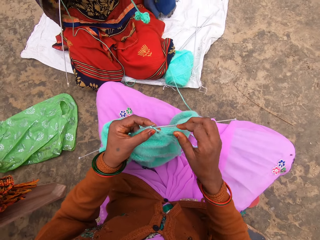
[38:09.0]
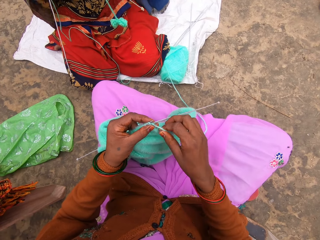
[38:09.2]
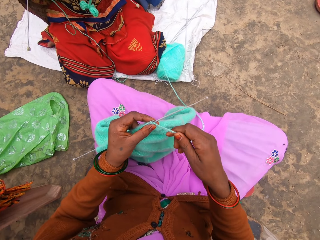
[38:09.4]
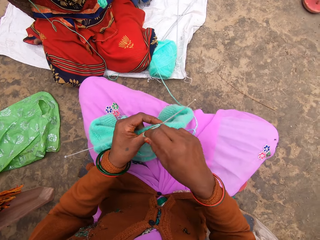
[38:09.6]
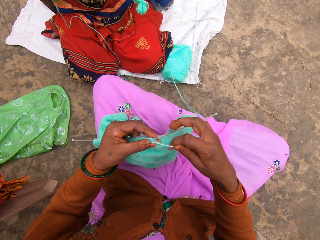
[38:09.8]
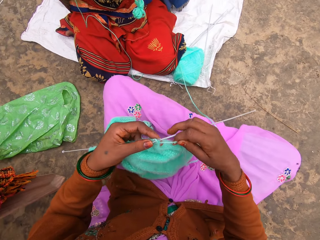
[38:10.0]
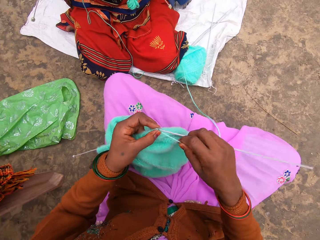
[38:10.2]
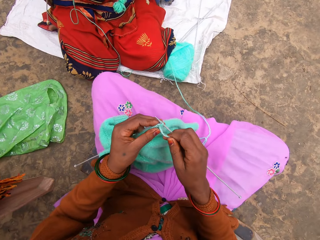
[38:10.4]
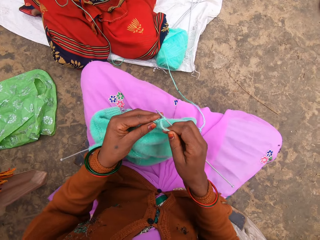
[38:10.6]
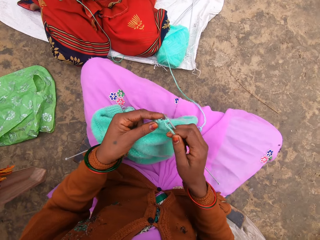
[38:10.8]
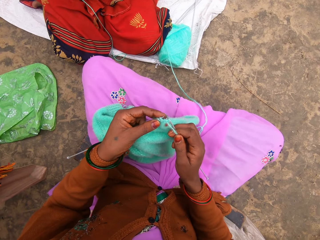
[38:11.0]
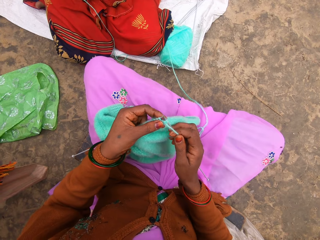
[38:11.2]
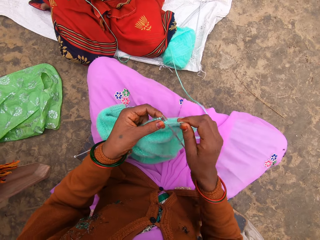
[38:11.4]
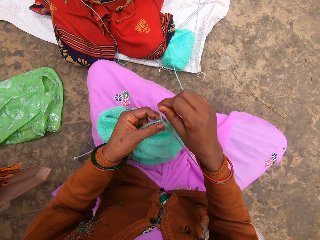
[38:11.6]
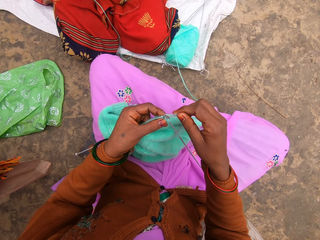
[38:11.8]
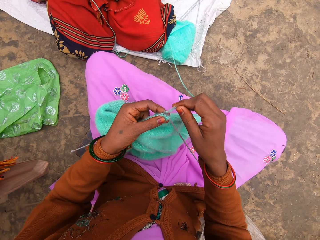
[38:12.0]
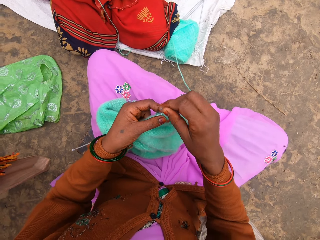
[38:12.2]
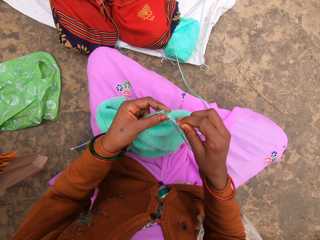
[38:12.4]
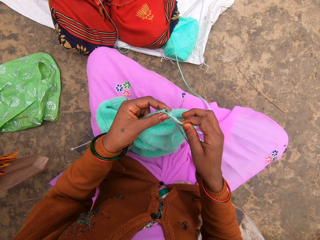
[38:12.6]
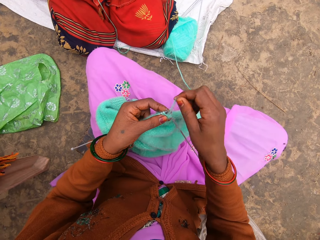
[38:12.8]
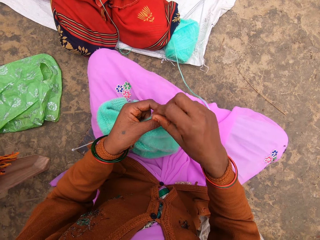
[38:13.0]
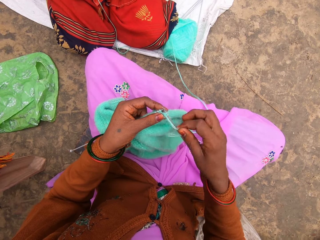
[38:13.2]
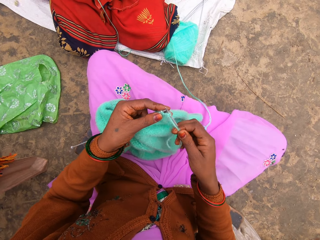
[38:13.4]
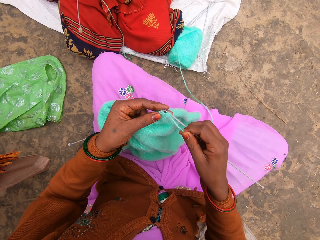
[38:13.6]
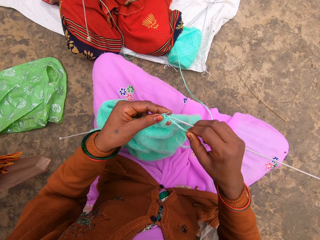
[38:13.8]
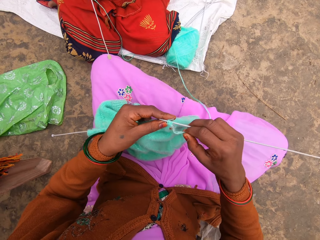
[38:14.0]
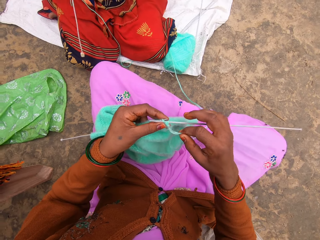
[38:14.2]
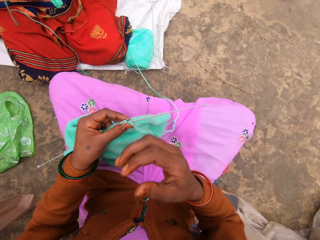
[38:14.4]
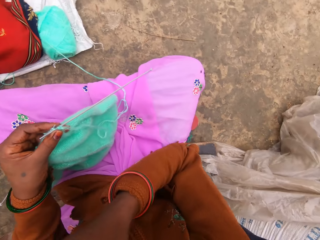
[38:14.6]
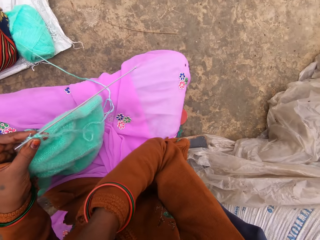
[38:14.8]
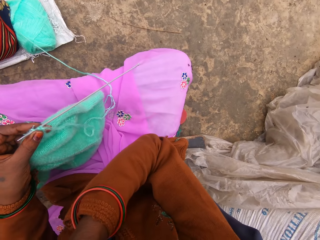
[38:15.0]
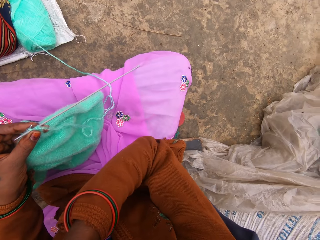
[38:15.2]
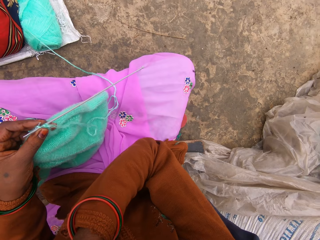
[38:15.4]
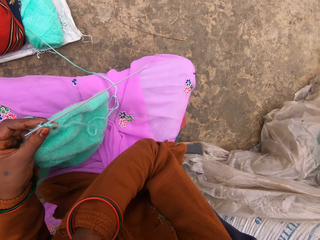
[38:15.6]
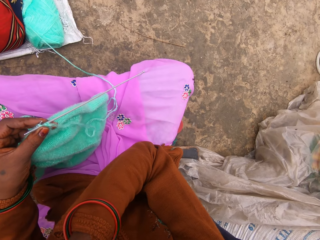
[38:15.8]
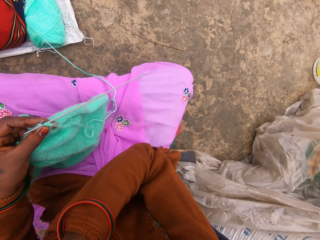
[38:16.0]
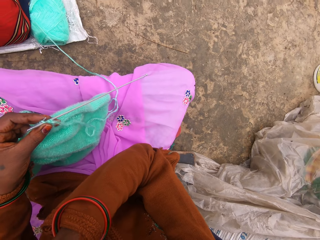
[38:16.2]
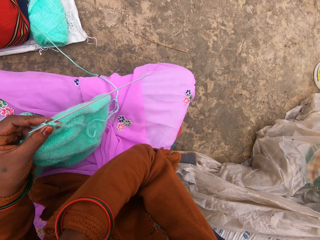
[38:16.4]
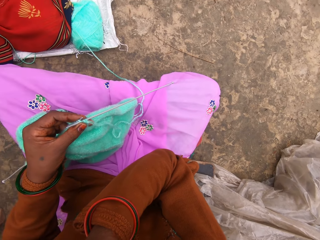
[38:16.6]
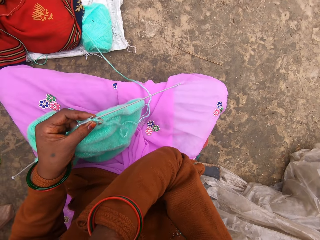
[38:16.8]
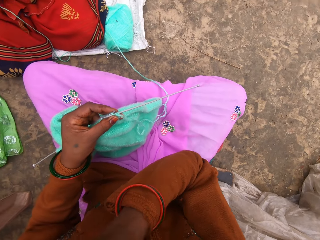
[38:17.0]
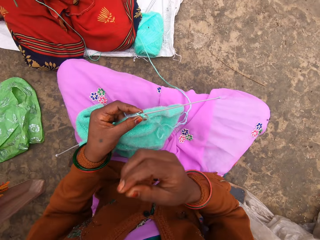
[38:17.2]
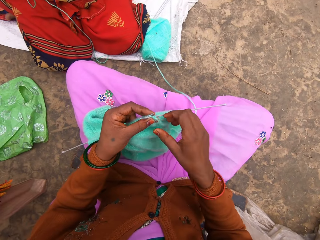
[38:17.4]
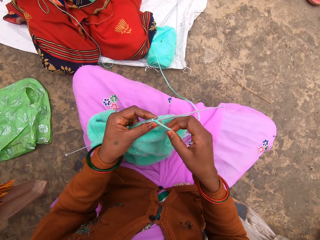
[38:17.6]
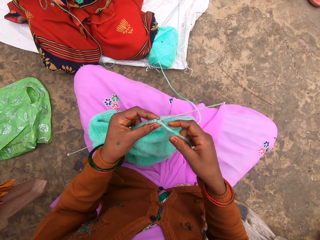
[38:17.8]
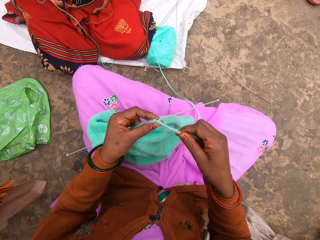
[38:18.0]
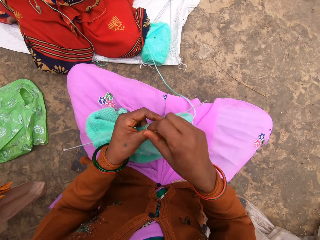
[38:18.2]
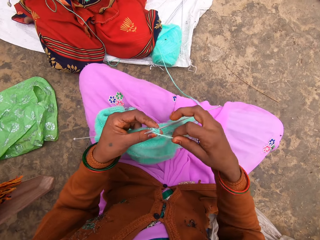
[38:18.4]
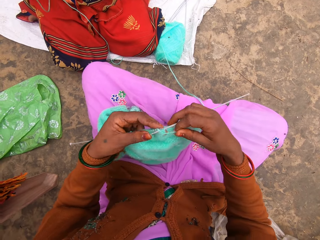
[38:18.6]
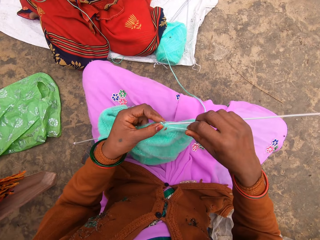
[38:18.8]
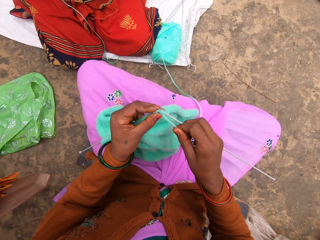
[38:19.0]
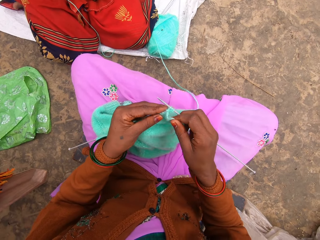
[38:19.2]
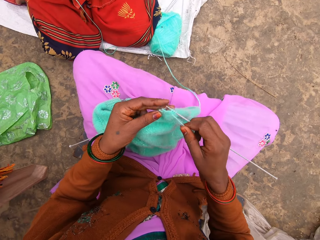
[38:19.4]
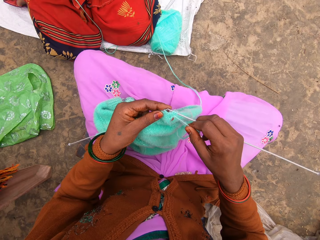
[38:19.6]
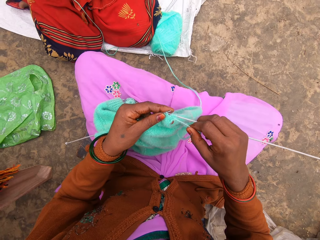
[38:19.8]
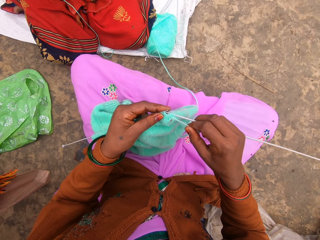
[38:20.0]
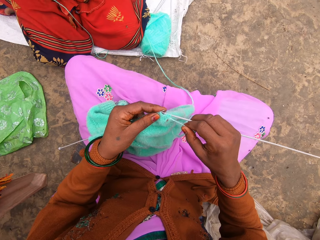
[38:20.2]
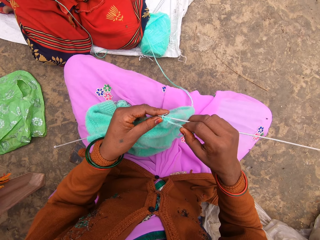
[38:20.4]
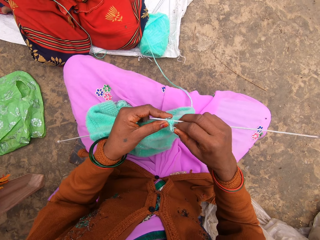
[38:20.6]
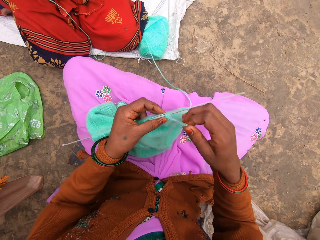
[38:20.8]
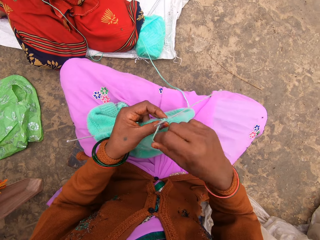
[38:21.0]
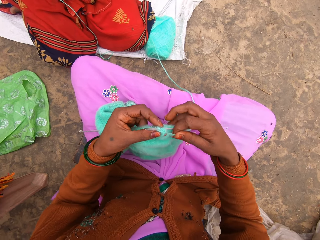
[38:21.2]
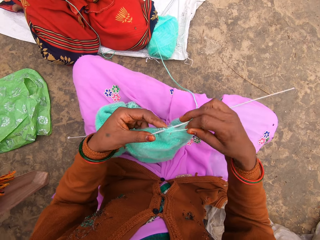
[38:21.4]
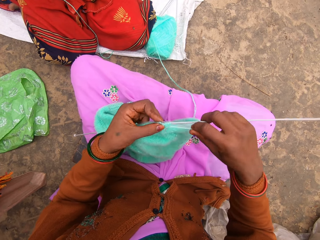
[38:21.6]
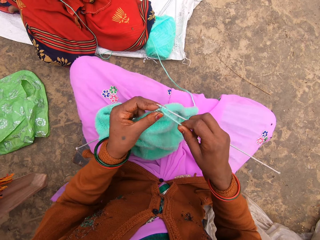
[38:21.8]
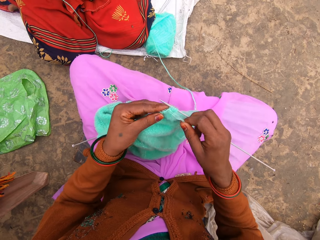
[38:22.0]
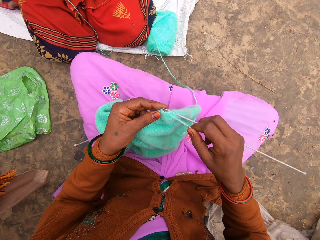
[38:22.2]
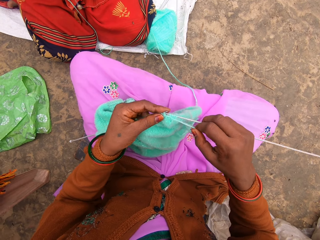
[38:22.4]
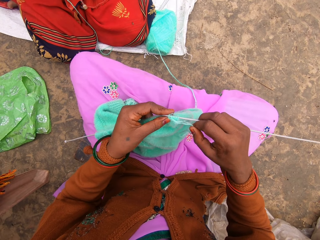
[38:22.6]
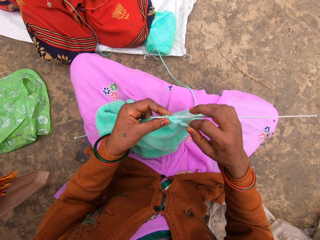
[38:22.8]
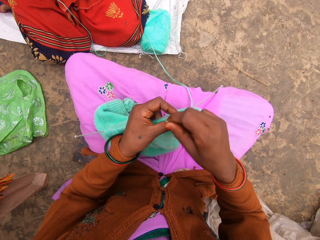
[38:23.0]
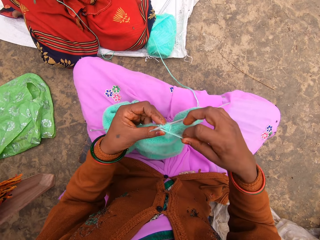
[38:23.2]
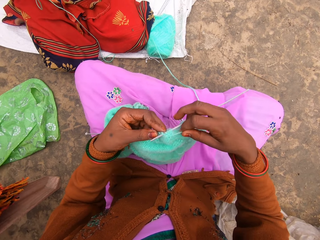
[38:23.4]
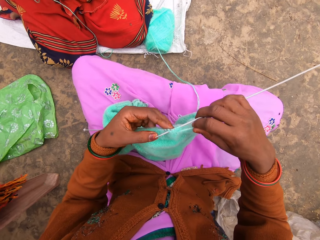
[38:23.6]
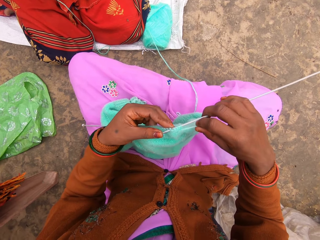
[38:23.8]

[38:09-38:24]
The camera wearer knits. She scratches herself. She touches her eyes. She starts to knit.

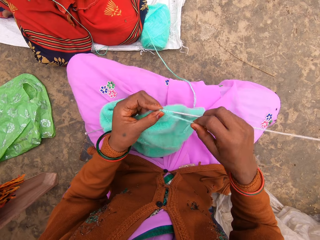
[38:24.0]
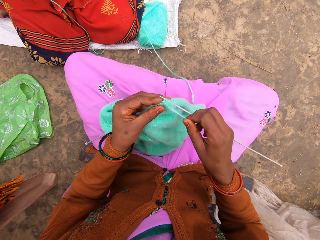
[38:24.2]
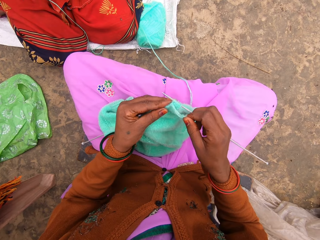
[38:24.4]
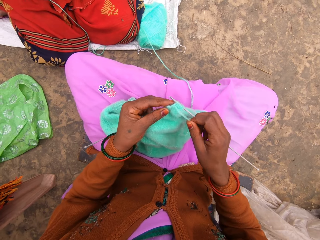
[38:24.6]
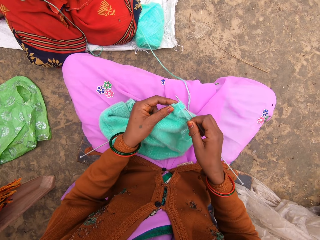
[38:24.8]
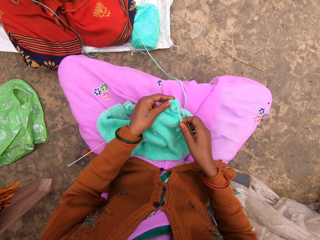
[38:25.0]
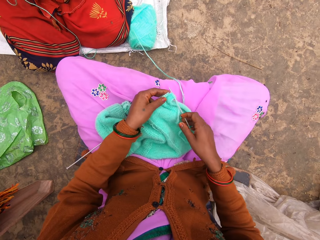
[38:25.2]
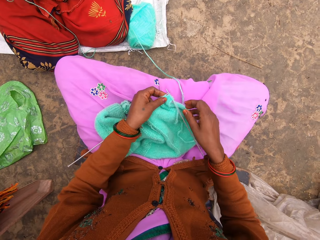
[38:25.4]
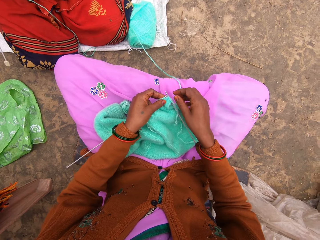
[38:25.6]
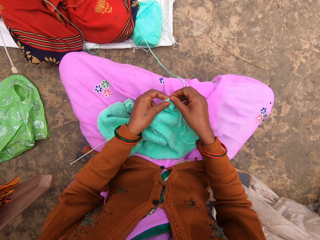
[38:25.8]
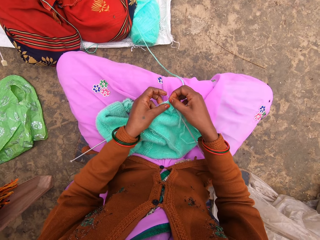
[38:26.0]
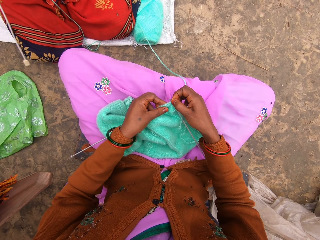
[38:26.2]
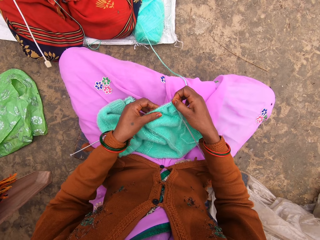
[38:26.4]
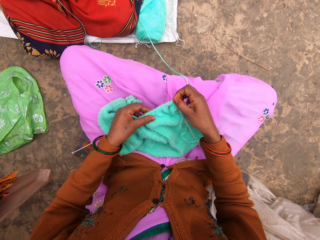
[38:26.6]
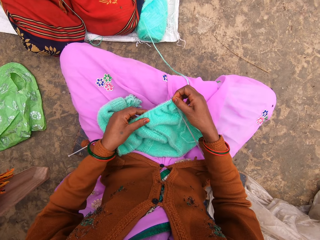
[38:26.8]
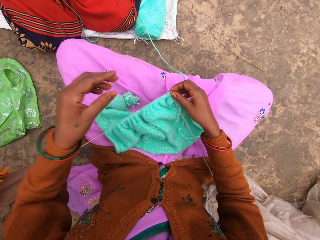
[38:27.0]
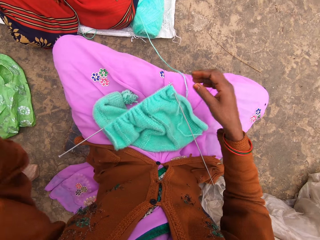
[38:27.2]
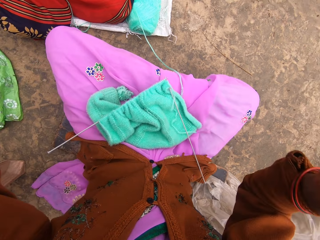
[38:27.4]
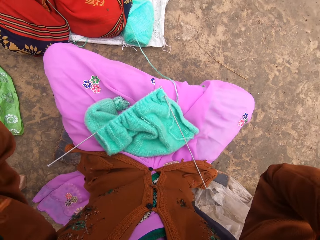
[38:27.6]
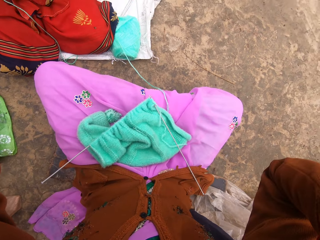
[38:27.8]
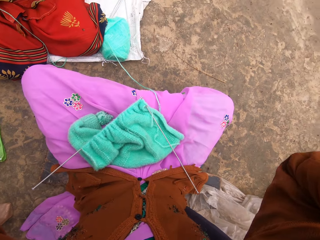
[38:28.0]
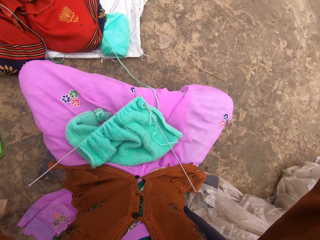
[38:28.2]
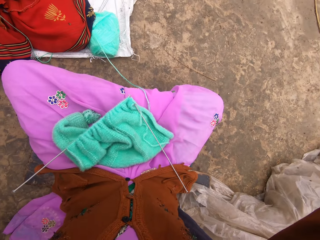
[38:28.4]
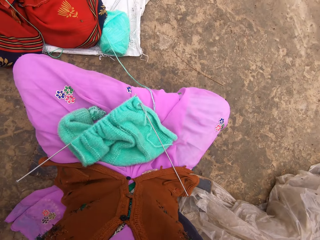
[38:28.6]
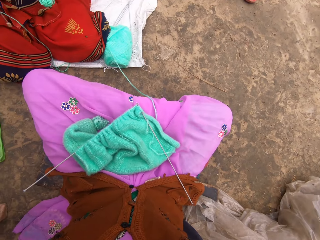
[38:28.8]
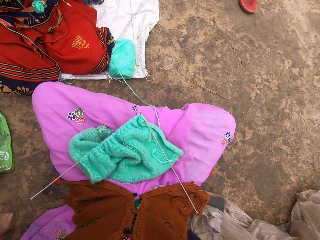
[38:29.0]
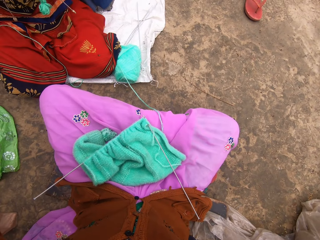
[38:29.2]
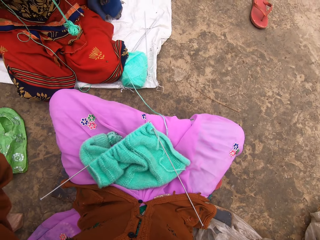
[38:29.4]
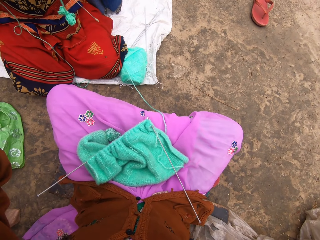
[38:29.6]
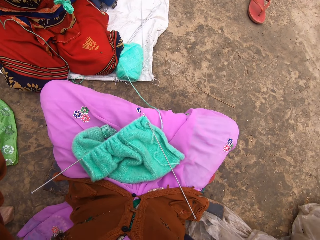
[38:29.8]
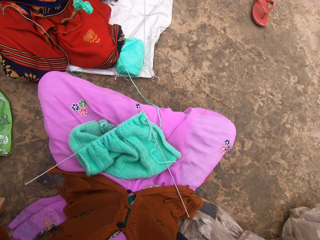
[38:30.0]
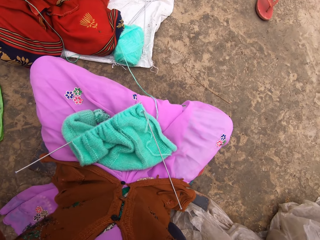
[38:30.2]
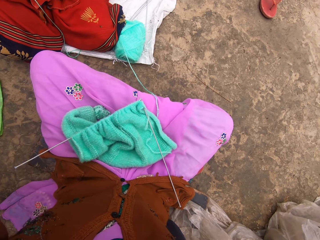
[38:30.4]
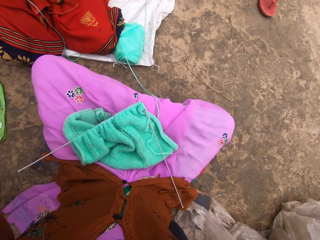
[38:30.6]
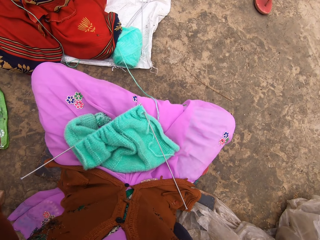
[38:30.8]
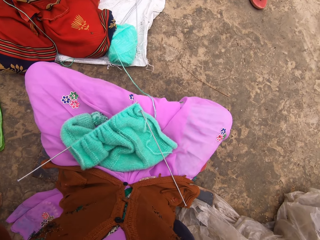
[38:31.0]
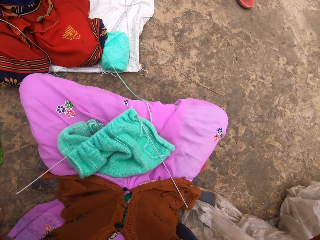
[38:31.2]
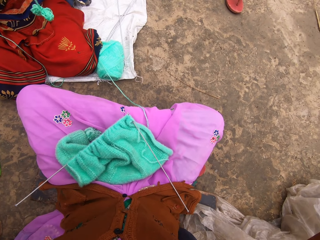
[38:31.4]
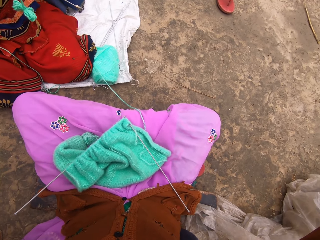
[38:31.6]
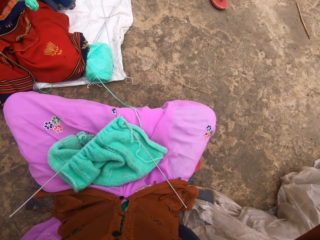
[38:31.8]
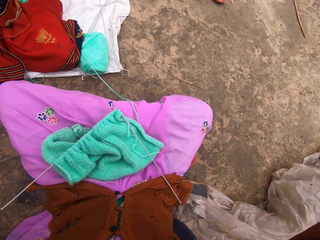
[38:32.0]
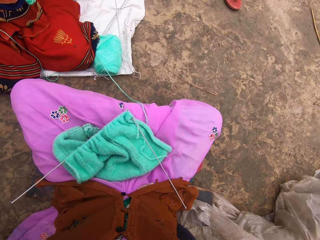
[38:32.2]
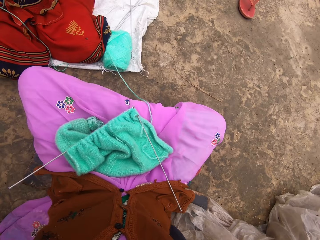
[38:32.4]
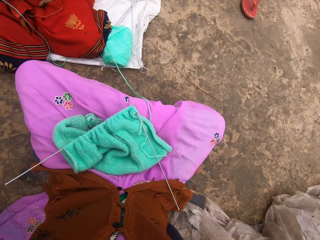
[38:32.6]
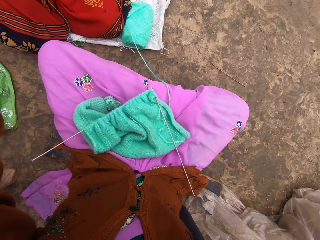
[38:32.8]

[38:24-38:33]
The camera wearer adjusts the camera. They touch the camera.
